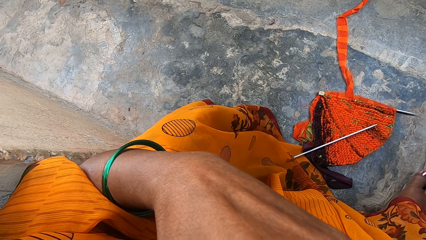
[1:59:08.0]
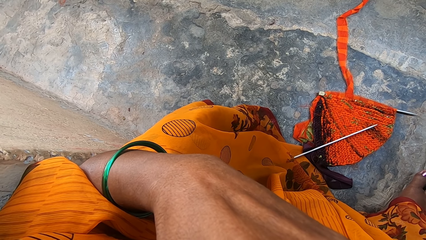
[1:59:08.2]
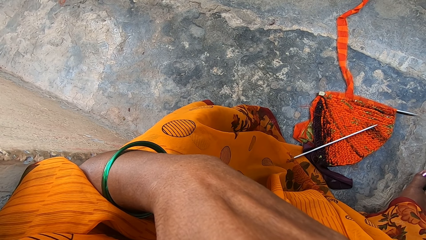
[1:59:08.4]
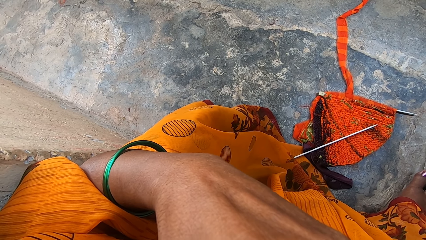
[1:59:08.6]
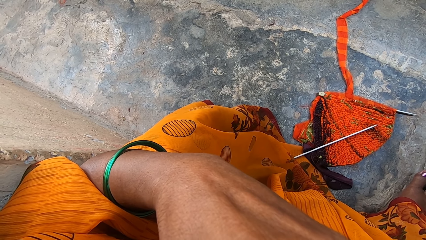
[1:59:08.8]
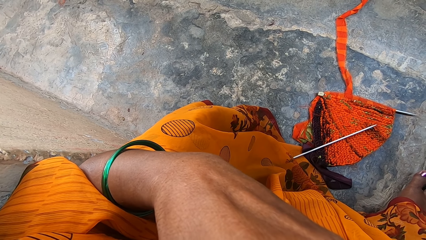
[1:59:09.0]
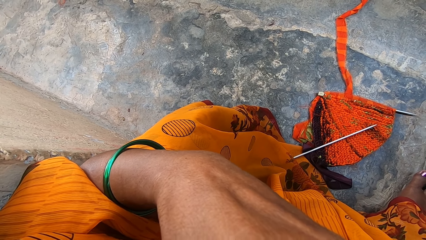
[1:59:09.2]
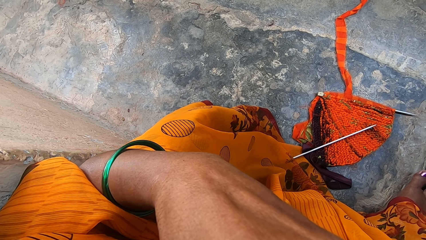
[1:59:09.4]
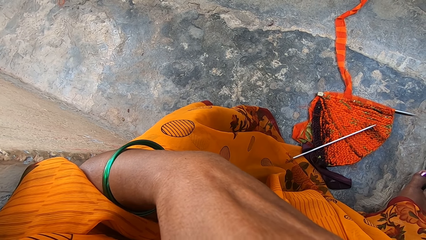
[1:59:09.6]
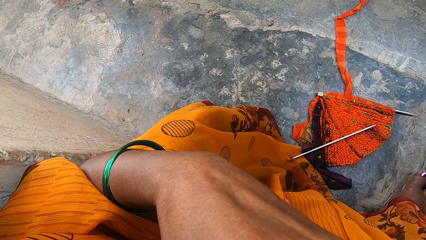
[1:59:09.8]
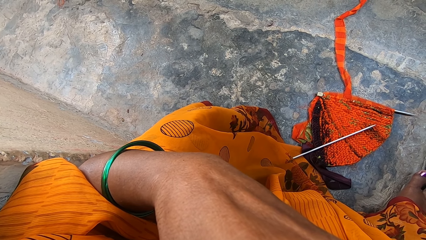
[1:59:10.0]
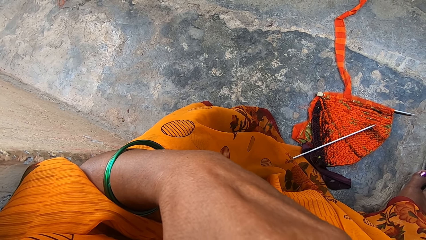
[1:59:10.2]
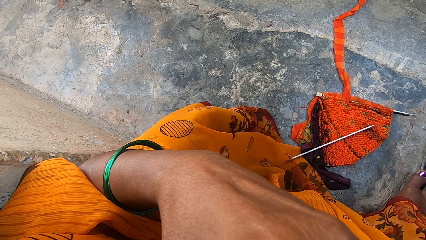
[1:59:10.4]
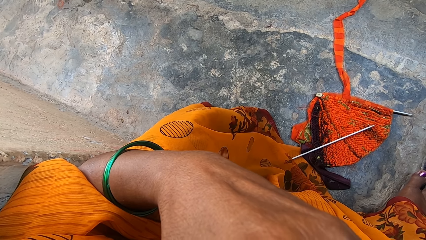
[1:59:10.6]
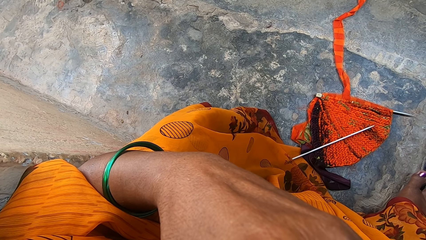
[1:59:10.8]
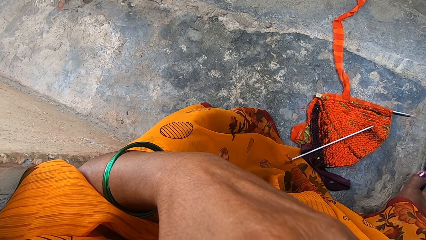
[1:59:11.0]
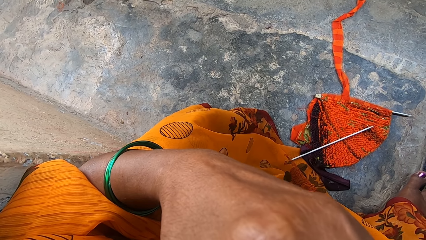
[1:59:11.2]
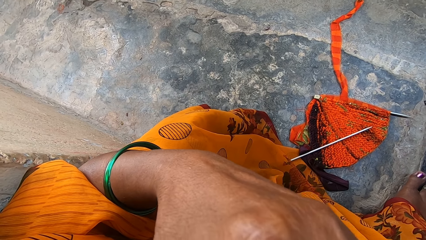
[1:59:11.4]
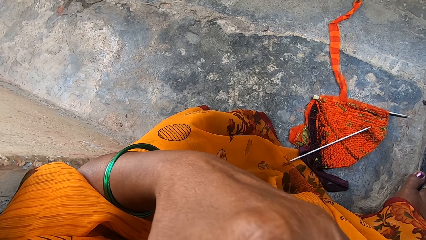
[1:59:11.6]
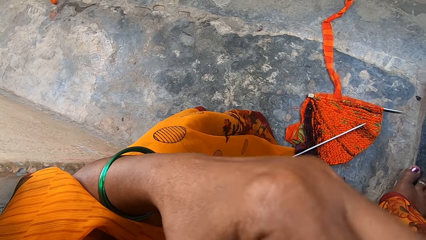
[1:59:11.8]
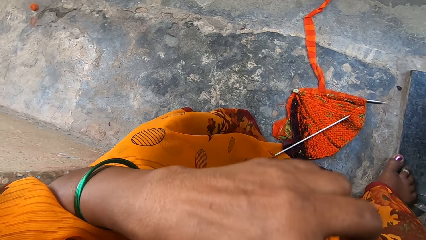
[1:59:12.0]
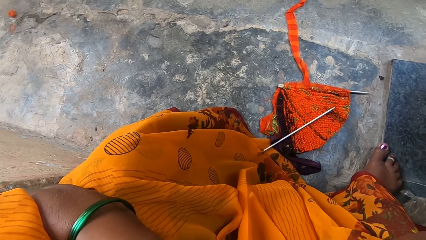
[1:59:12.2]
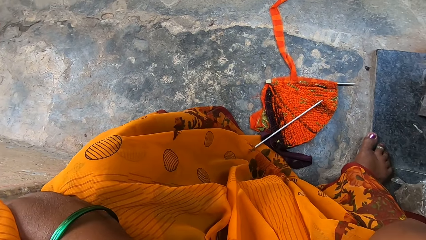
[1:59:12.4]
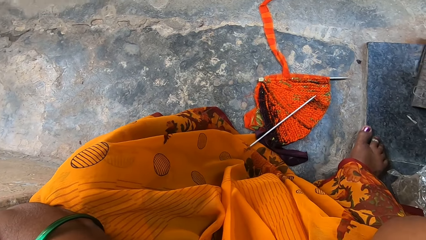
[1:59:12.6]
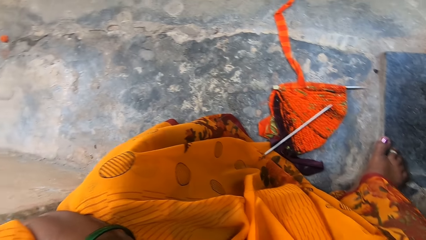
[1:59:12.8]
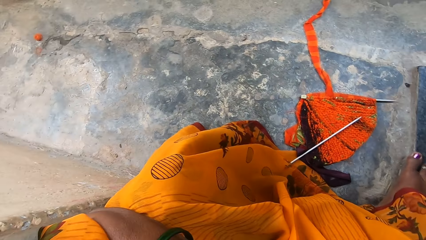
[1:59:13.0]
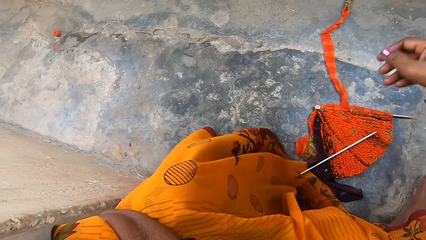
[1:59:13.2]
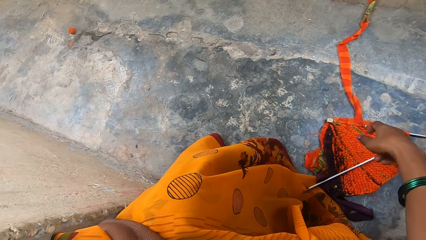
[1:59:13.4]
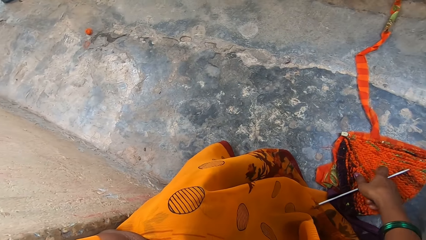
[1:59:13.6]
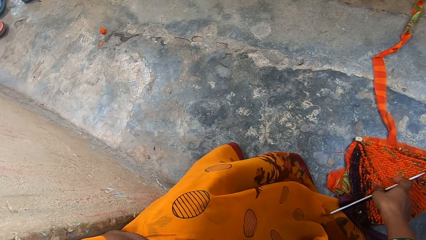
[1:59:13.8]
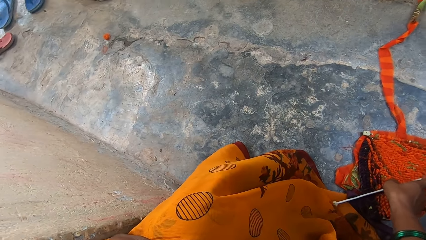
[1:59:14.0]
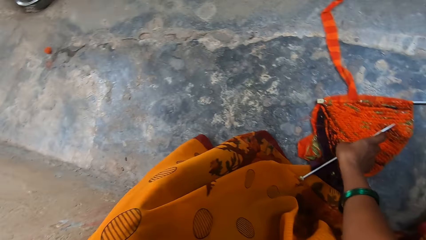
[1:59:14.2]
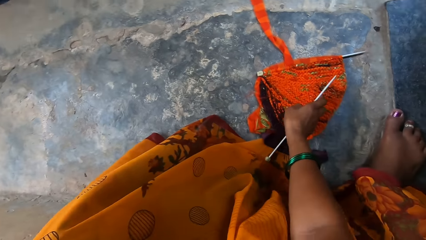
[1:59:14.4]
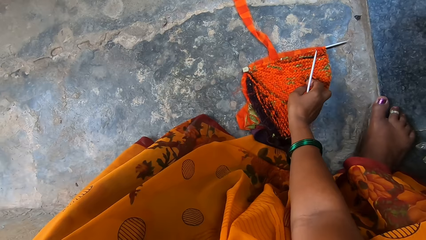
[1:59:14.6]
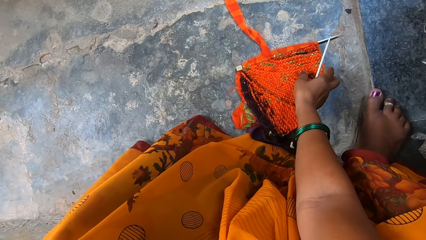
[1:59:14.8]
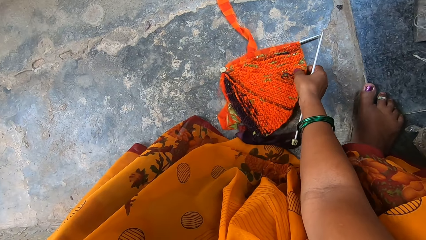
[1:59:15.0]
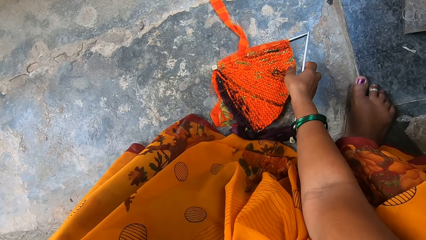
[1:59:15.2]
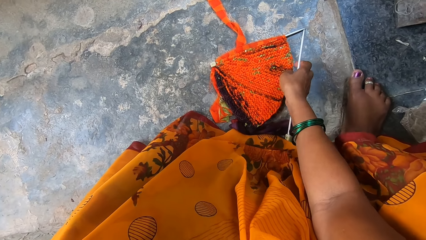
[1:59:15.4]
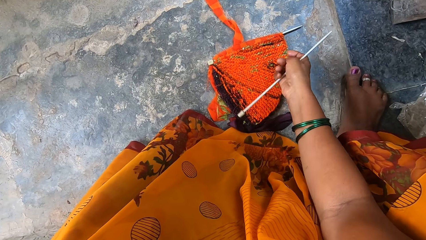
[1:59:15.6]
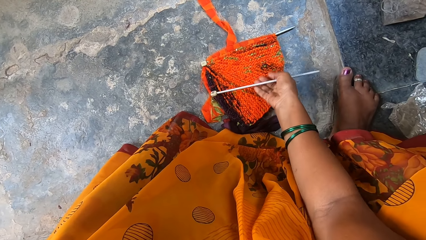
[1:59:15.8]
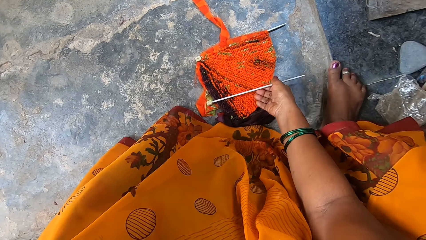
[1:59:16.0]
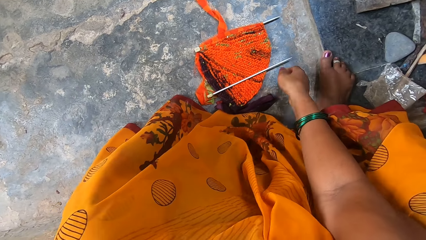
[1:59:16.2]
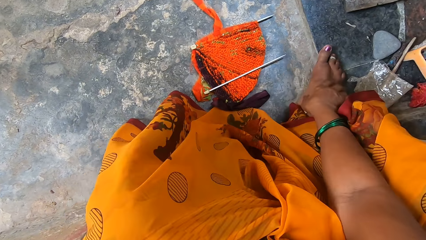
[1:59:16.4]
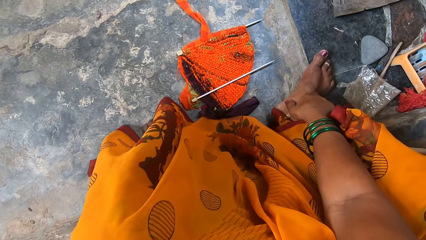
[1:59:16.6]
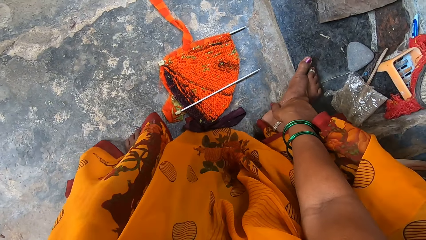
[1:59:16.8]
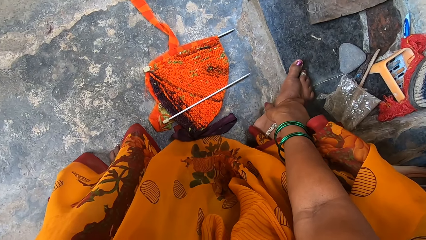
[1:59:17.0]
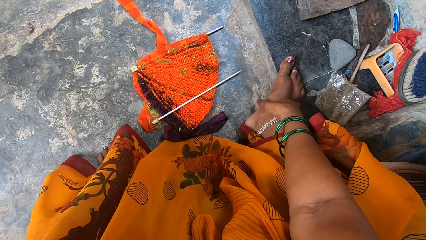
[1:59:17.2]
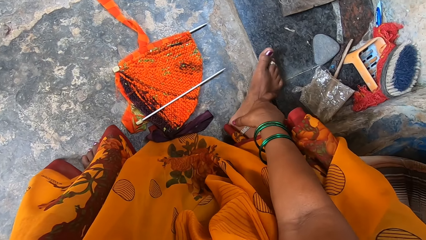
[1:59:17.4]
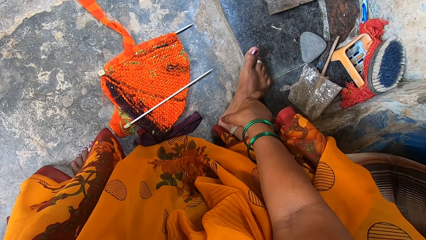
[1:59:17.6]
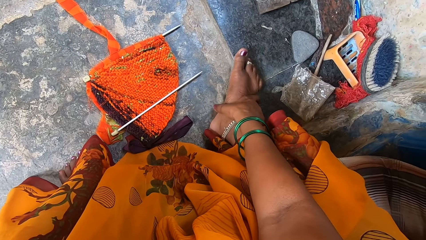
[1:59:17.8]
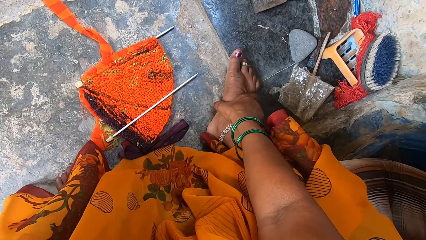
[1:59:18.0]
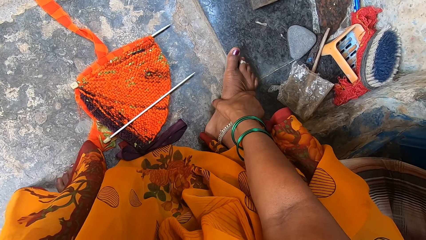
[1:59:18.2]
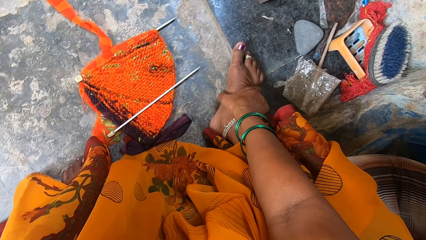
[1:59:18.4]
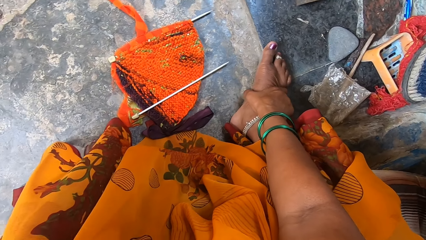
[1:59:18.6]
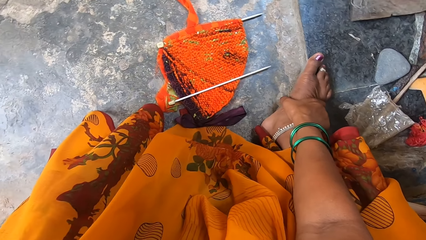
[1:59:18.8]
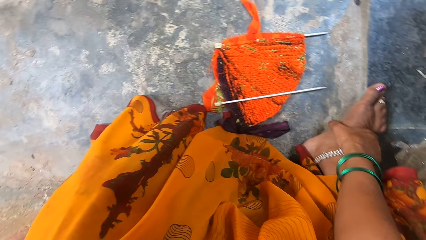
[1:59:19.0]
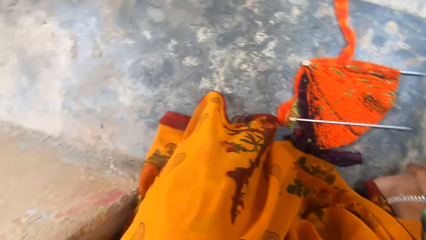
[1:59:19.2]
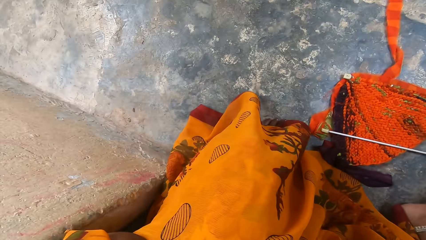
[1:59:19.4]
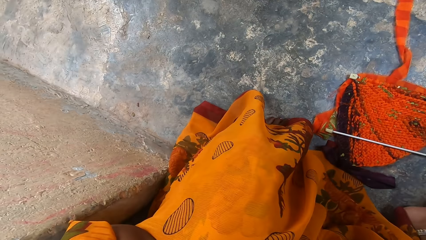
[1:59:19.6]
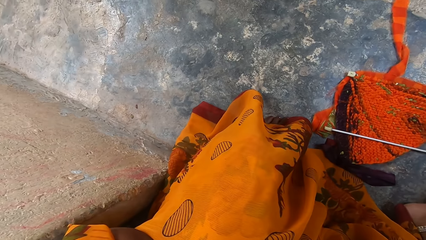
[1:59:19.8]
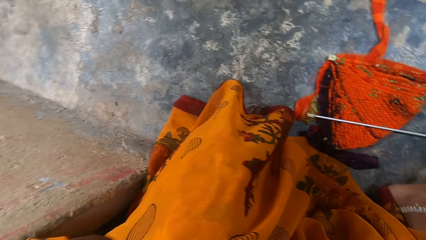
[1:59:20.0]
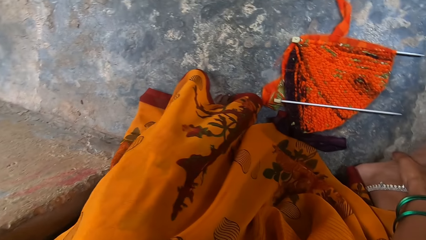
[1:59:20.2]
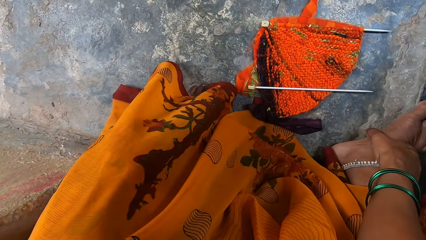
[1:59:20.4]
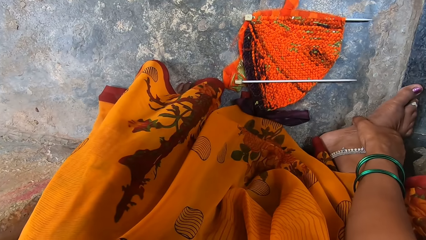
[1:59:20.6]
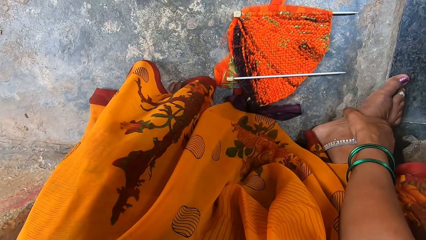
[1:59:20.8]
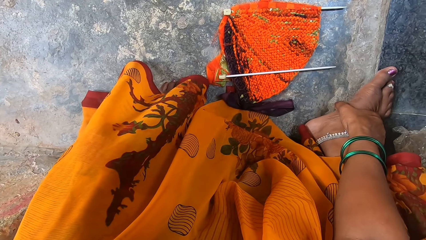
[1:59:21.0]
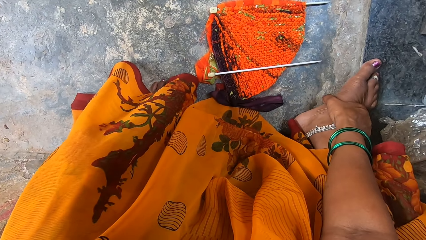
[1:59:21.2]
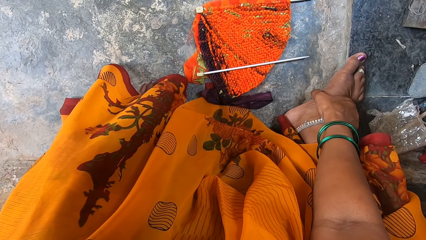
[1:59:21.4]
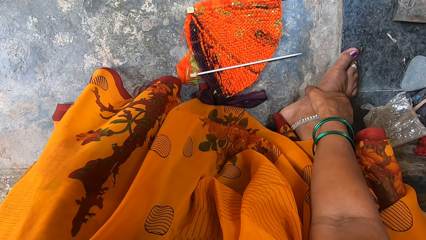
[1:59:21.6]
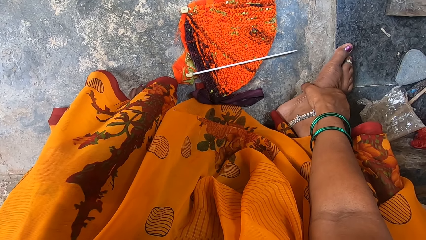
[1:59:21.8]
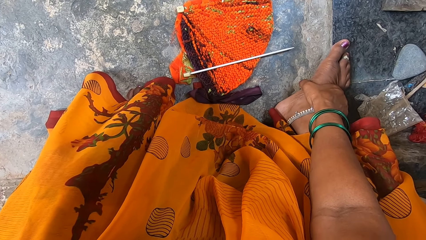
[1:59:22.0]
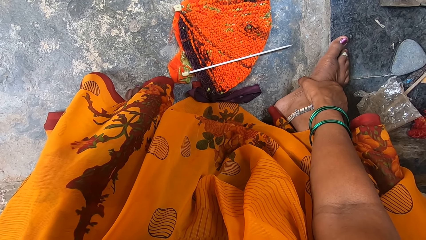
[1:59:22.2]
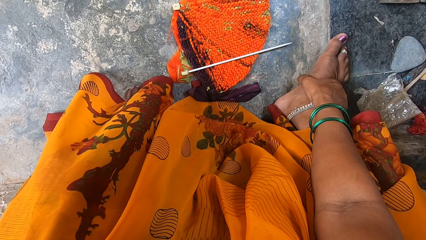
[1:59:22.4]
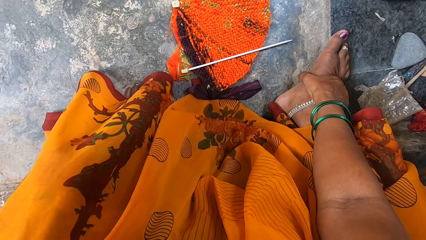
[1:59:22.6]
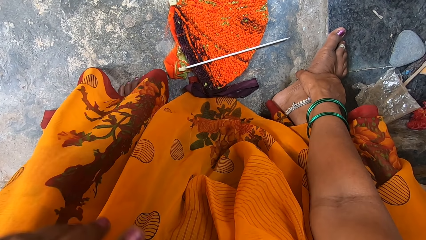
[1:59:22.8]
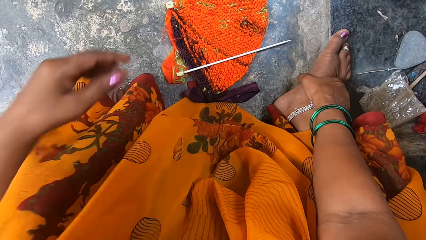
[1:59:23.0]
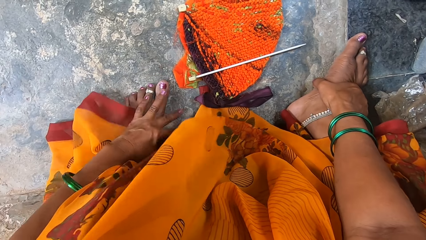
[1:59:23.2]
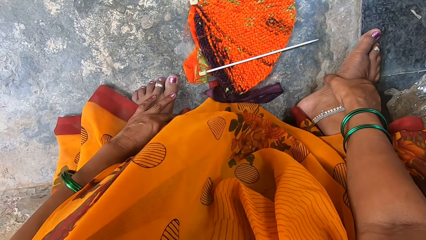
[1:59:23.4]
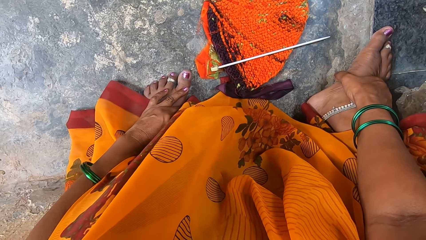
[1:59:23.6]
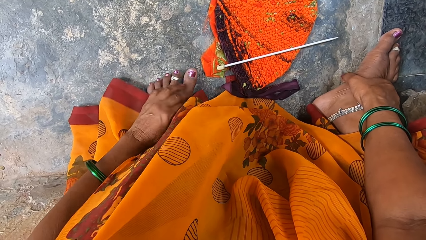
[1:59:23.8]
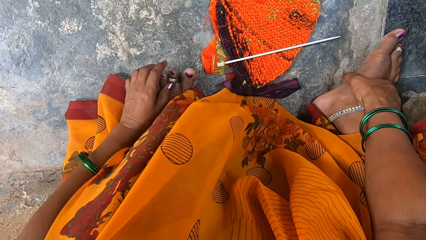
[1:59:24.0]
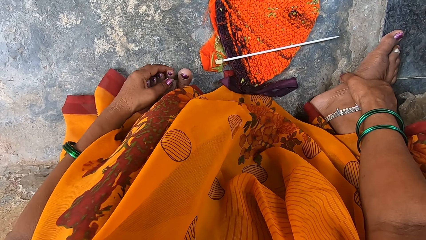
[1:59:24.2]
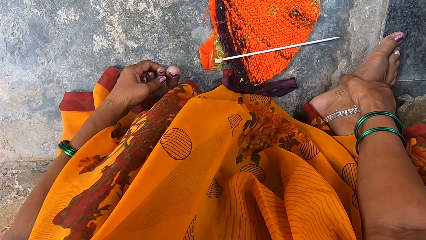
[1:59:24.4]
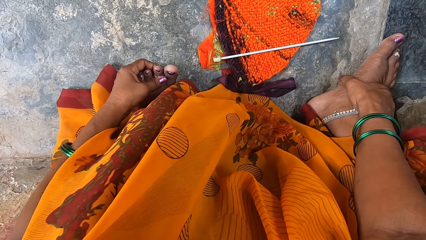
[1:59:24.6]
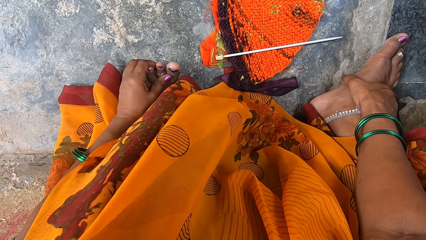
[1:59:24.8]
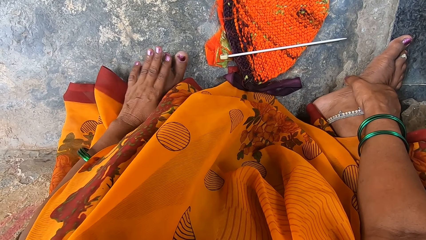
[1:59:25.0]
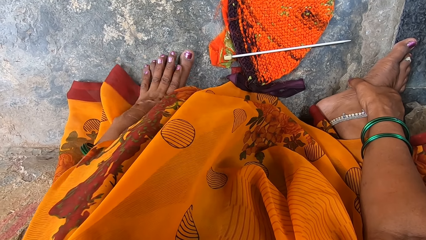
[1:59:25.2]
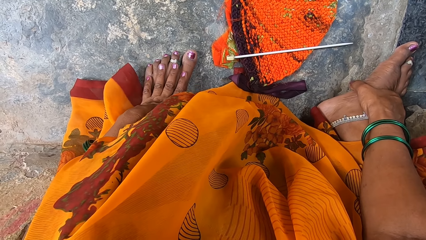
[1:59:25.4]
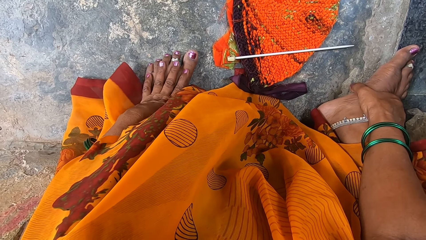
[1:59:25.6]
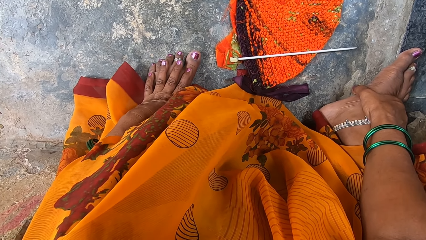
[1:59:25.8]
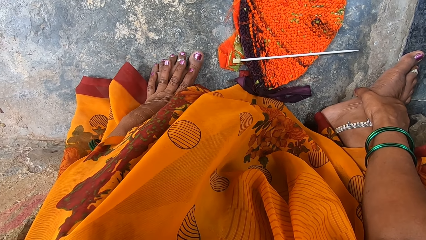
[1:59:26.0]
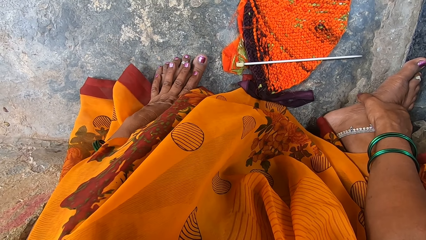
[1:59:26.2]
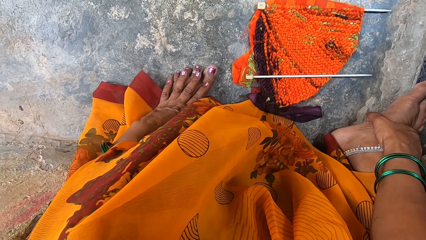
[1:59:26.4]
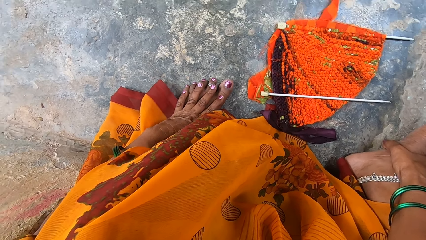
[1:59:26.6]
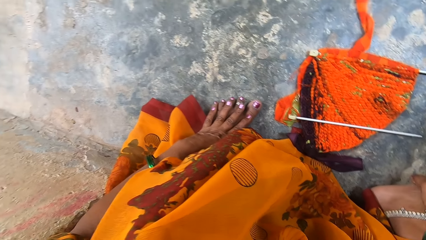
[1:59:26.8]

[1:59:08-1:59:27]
The camera wearer picks up a knitting needle from the floor. She lowers her right hand towards the knitting needle. She holds the knitting needle. She touches the knitted object on the floor. She places the knitting needle on a fabric. She drops the knitting needle on the floor. She massages her right leg with her right hand. She holds her right leg. She looks around. She interacts with a kid. The camera wearer massages her left leg with her left hand. She holds her left leg. She adjusts a ring on her toe. She places her hand on the feet.
